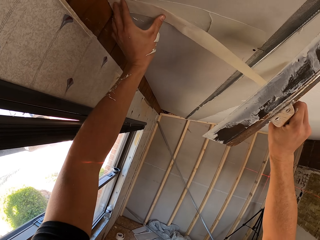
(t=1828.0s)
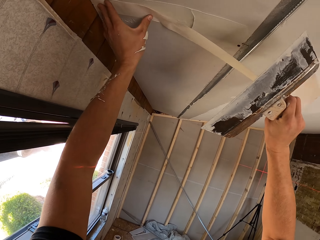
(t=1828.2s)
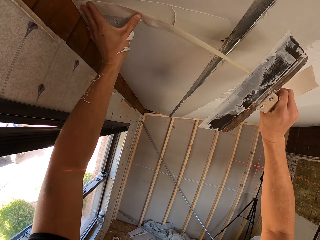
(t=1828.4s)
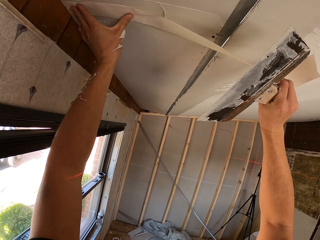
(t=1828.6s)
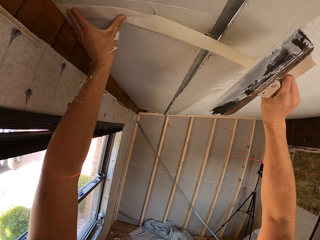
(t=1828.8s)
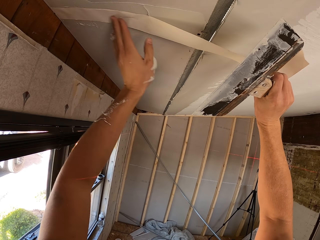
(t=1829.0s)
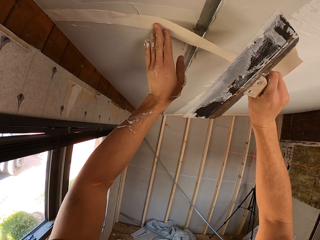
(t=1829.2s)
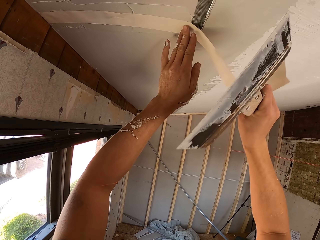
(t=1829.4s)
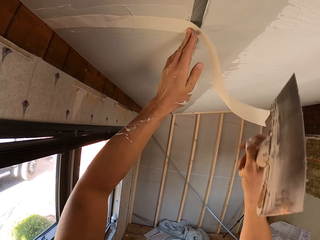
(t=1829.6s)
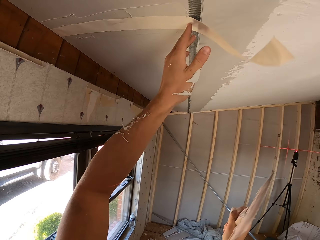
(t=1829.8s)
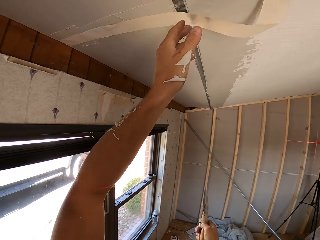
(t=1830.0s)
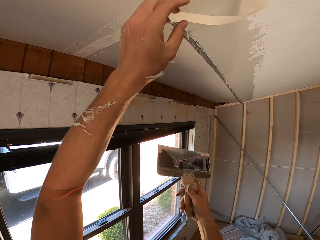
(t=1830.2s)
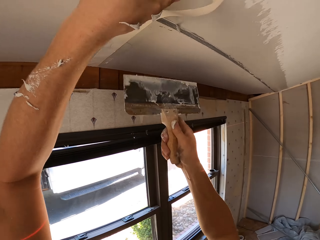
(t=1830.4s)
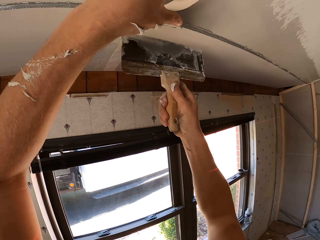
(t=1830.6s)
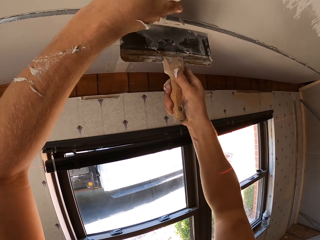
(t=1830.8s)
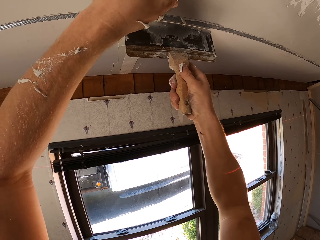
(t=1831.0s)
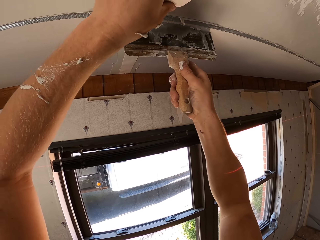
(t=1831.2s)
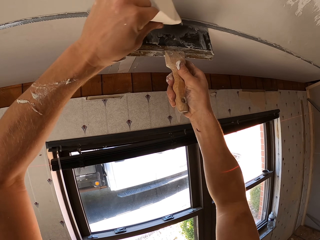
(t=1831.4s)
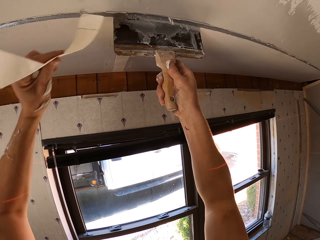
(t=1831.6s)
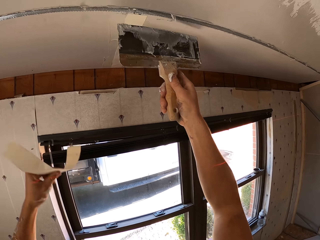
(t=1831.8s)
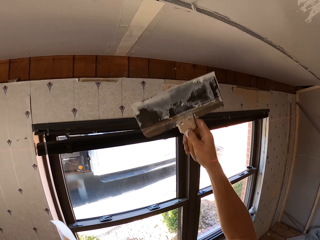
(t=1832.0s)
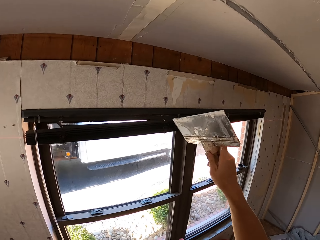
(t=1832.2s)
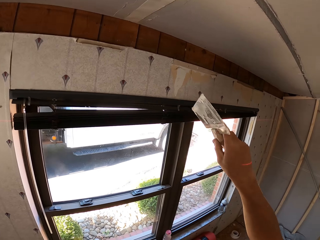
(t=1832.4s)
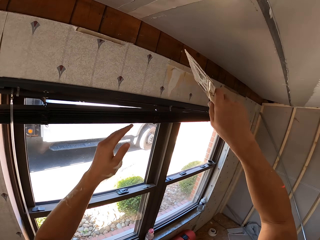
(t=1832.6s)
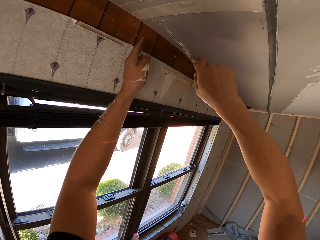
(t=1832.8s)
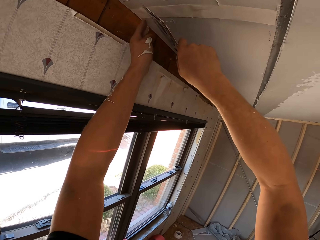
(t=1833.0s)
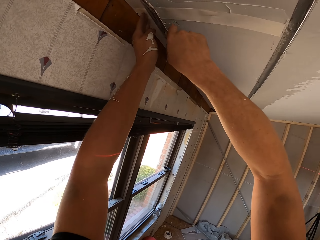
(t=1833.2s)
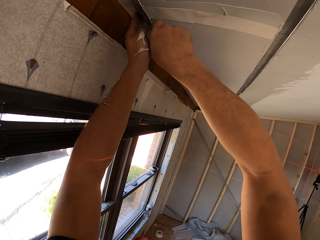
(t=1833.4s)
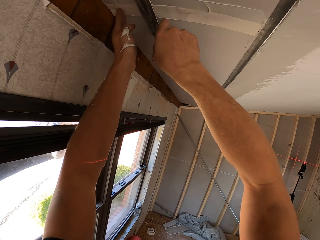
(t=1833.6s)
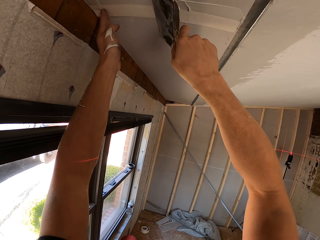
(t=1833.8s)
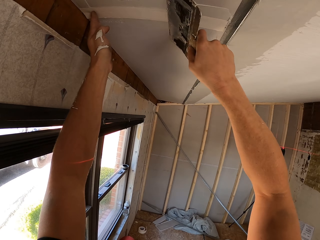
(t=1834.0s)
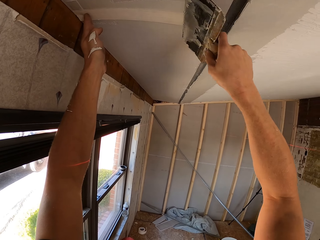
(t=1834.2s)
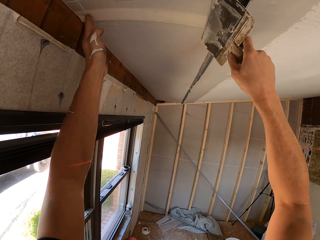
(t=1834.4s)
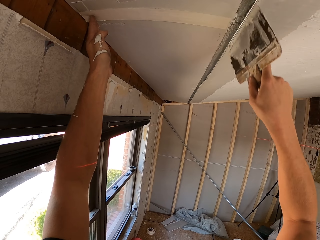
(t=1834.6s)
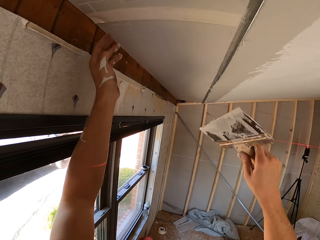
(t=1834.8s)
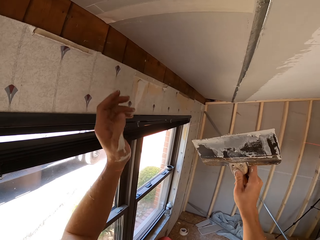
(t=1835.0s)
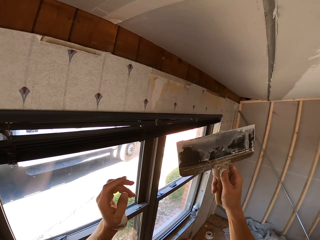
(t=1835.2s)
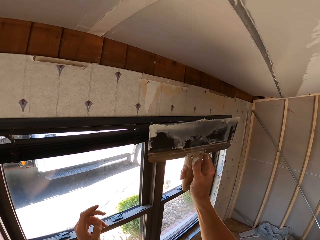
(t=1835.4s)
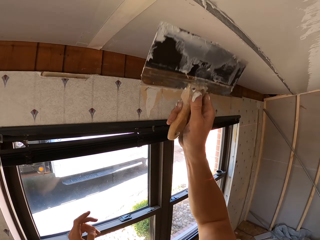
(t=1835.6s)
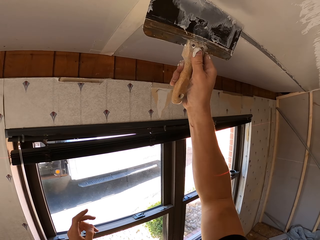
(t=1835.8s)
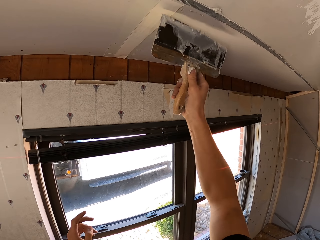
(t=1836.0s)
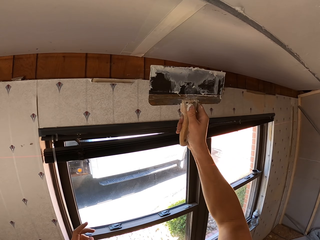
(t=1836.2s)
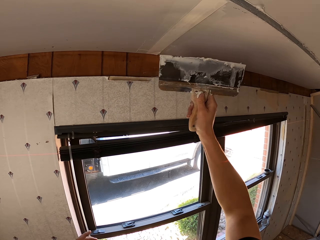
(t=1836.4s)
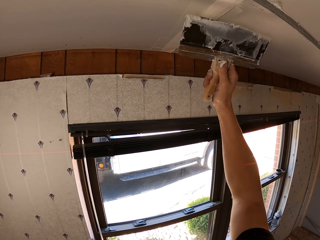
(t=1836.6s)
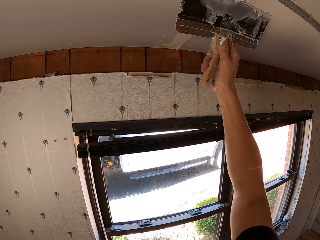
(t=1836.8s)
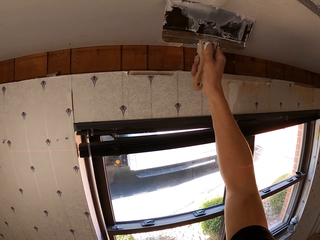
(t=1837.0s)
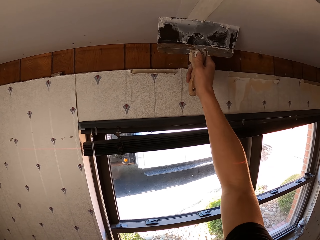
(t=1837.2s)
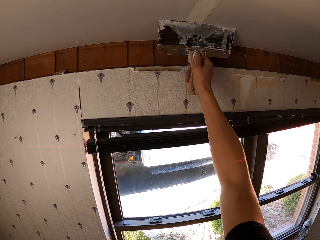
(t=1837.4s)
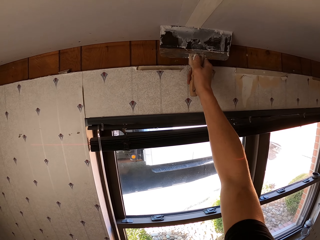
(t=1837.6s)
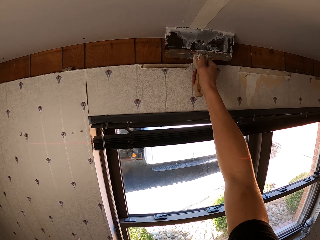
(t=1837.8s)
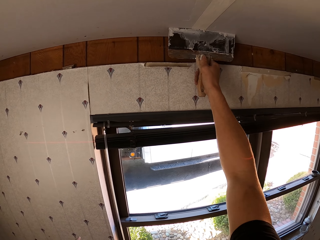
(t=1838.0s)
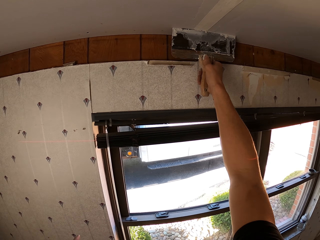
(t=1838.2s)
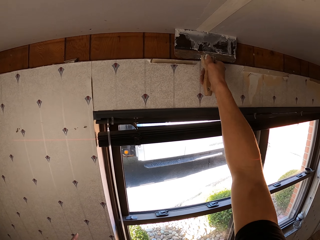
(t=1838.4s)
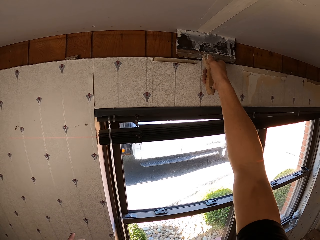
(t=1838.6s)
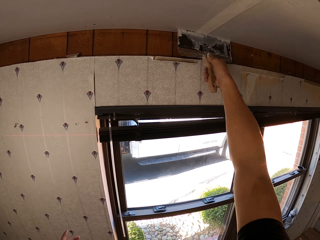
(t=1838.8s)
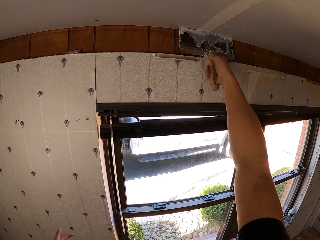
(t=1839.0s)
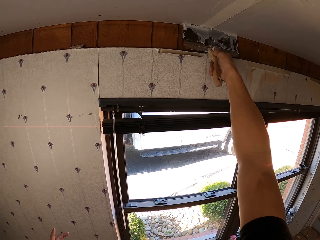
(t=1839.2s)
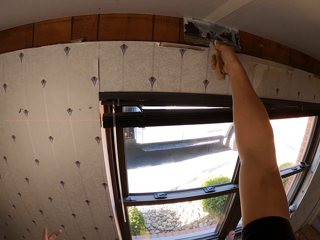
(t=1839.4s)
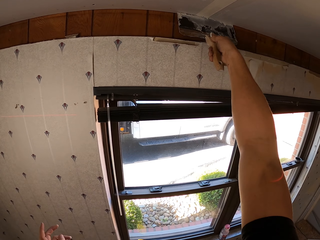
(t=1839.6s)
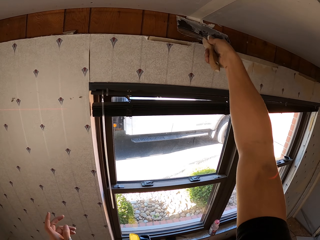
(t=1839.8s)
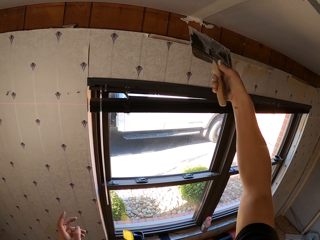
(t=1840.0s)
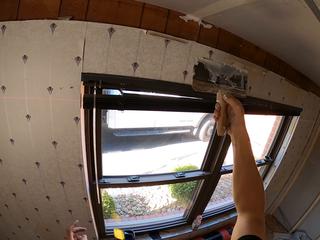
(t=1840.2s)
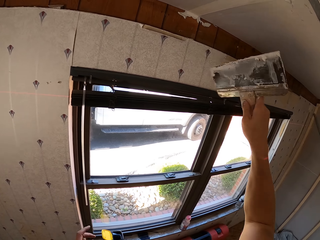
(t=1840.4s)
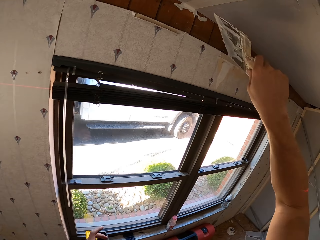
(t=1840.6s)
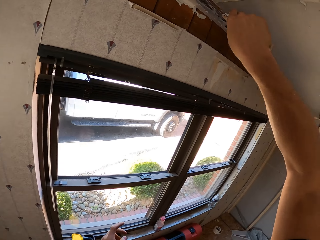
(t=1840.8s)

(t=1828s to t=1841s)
The camera wearer mounts the paper on the ceiling board. They cut the paper. They press the paper on the ceiling board with a paintbrush. They straighten the paper. They paint on the ceiling board.

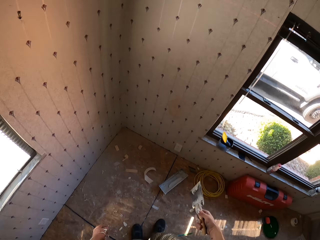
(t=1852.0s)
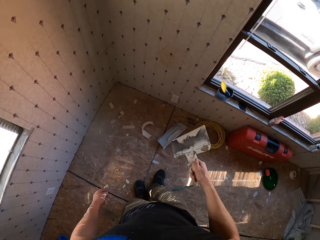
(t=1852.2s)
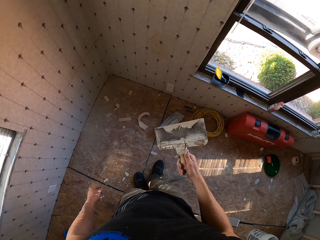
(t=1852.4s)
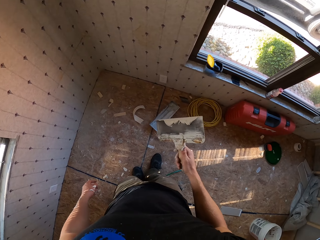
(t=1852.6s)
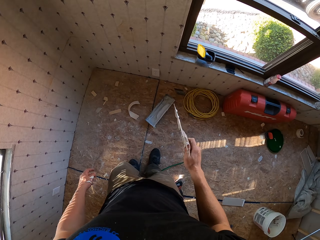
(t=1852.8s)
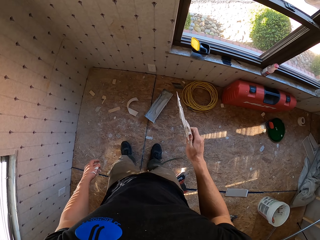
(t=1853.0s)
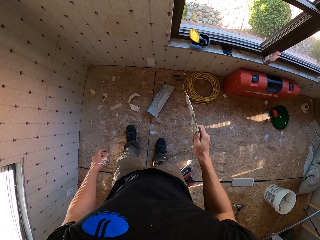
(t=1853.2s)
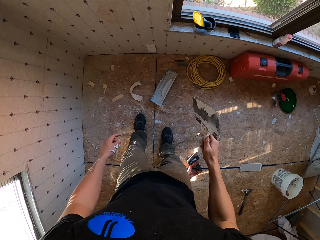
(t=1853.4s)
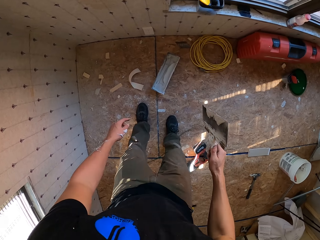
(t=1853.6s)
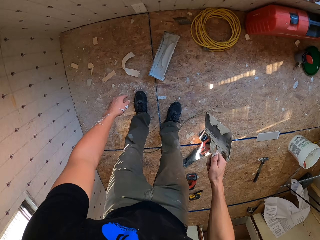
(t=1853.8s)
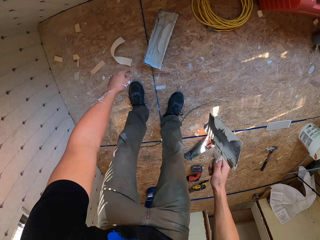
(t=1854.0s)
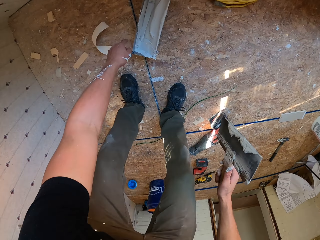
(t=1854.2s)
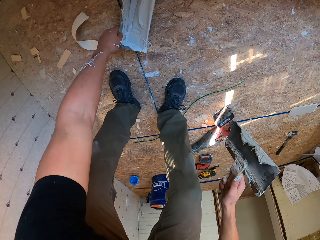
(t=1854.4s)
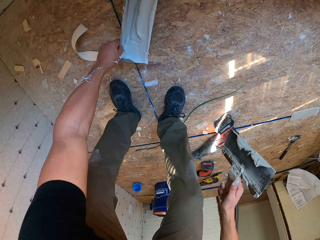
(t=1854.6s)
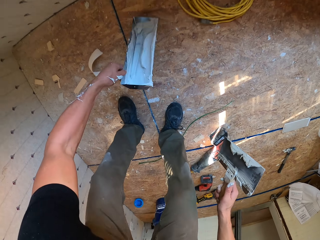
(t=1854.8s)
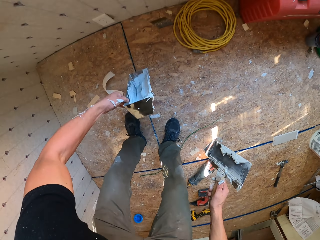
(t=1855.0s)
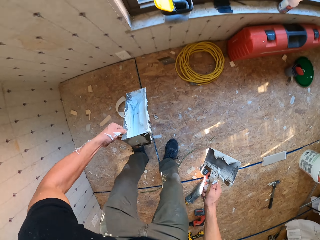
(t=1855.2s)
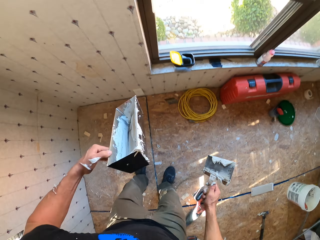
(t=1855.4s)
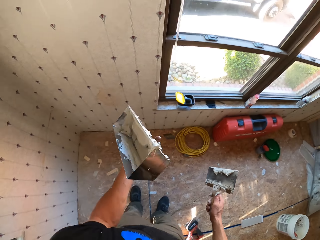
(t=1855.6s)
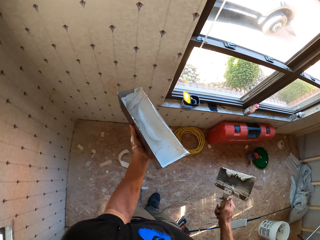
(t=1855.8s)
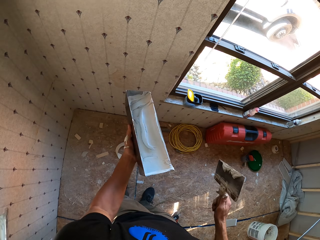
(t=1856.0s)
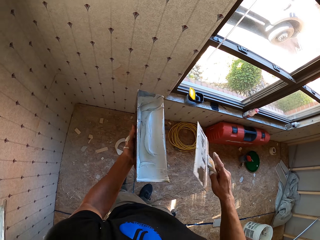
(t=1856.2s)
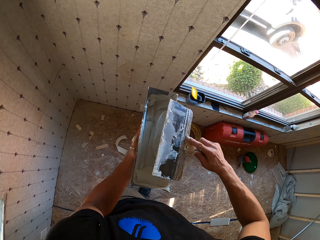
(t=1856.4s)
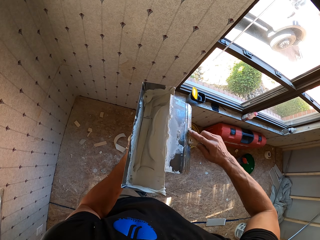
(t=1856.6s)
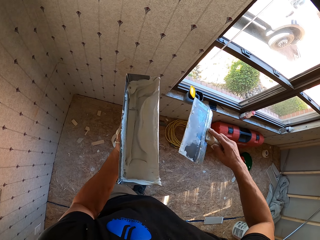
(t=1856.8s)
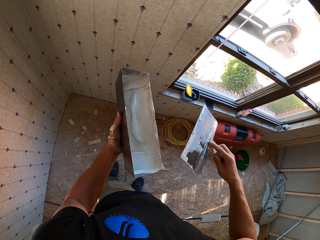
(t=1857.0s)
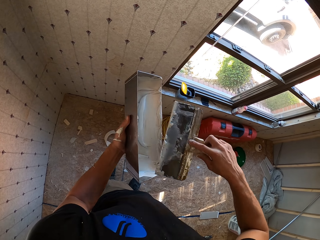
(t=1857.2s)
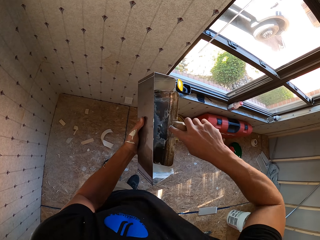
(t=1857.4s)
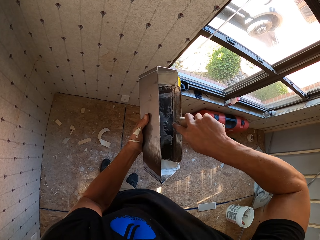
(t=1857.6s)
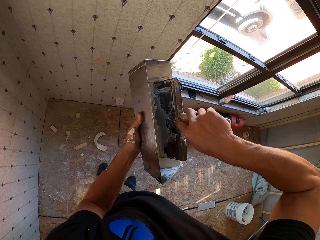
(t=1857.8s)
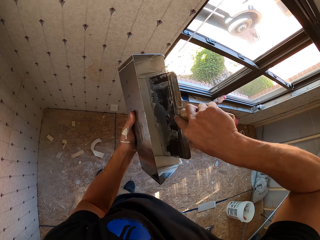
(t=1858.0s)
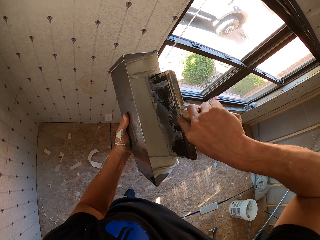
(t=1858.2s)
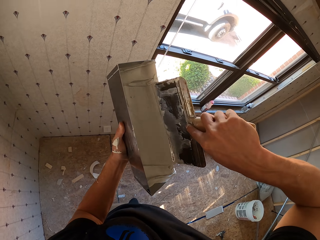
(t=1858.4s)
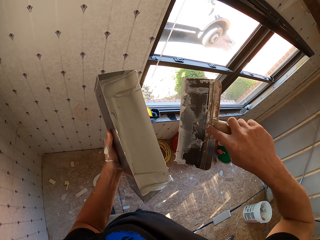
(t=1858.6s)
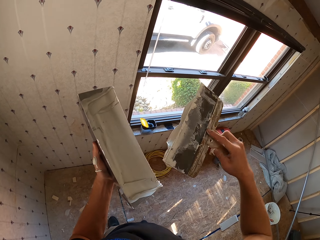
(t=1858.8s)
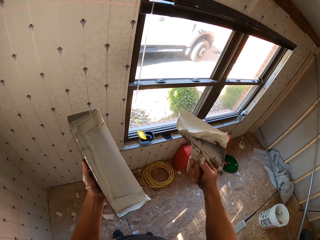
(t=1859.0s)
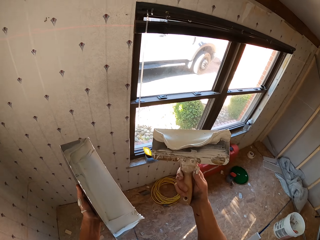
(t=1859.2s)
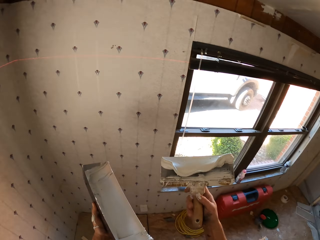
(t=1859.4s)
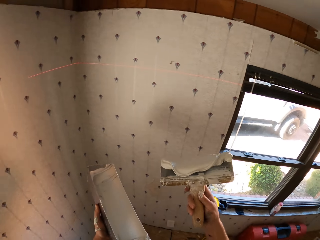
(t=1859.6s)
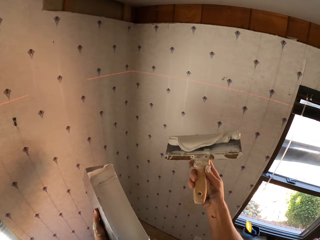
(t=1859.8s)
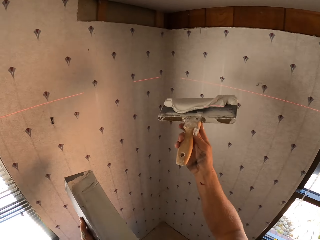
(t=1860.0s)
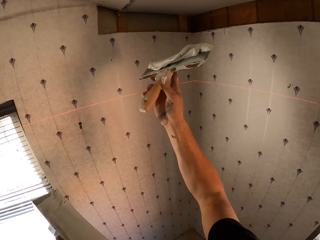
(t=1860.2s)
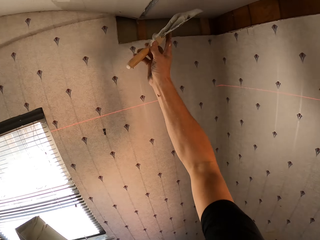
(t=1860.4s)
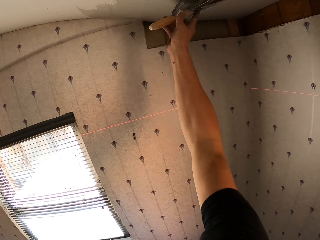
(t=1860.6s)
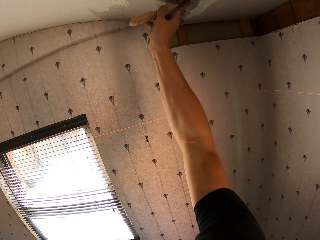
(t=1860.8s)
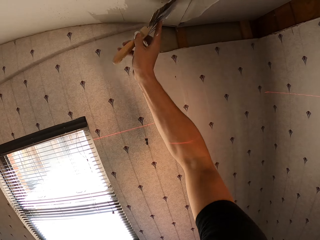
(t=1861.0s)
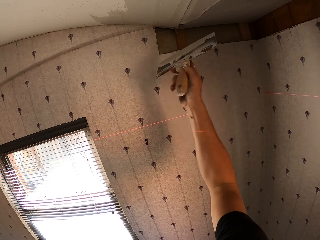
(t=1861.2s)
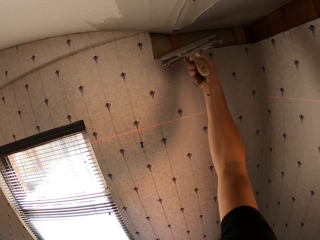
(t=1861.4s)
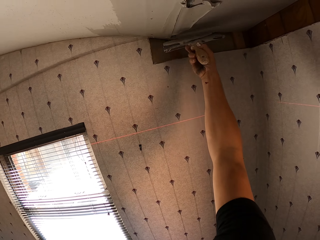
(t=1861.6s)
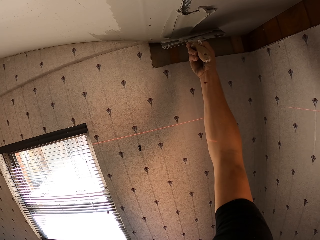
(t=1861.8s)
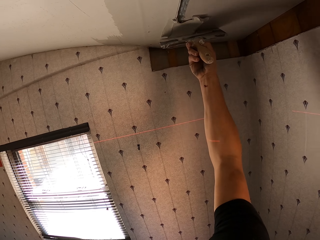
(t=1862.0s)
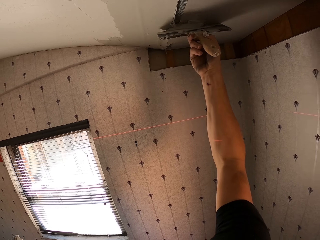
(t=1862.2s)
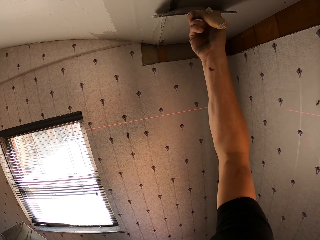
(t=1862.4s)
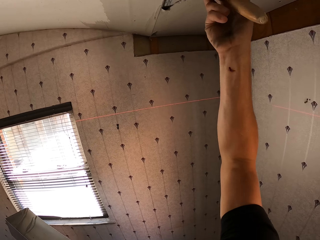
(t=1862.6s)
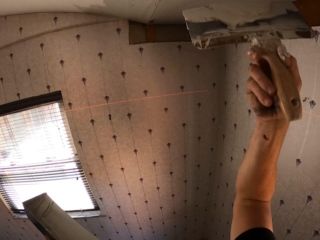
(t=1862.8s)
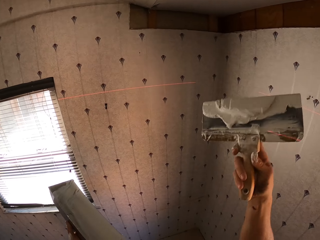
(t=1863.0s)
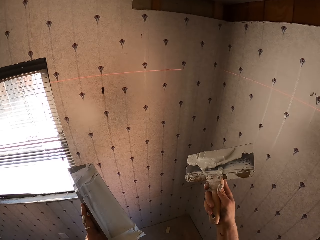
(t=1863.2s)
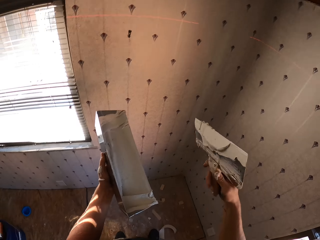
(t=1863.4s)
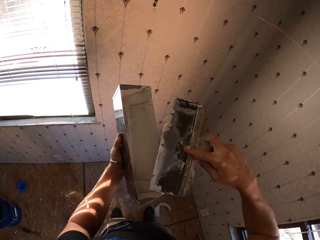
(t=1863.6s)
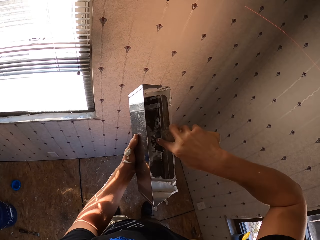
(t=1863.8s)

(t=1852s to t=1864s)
The camera wearer picks up the paint container from the floor. They wipe the paint on the paint container. They scoop the paint from the container. They apply wood enamel on the roof.
